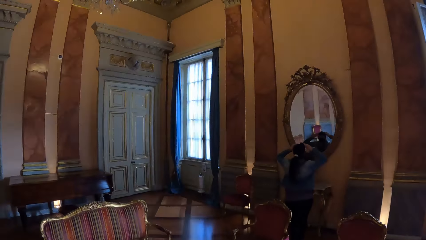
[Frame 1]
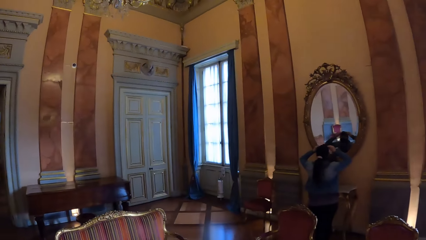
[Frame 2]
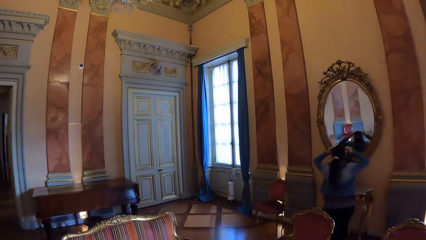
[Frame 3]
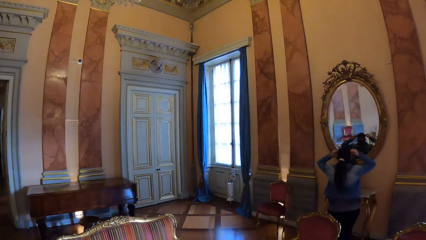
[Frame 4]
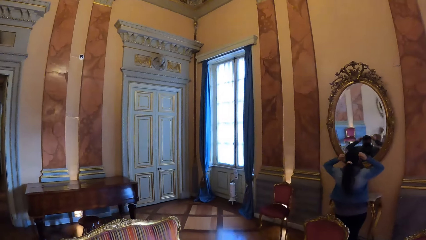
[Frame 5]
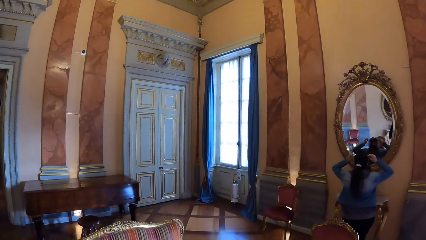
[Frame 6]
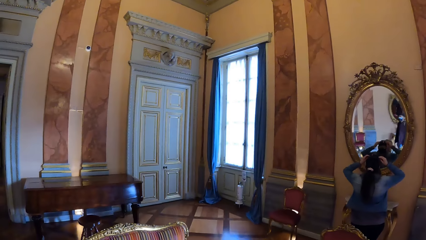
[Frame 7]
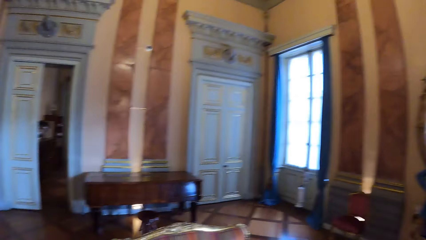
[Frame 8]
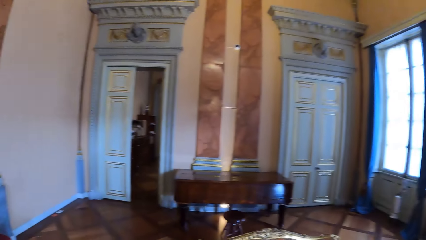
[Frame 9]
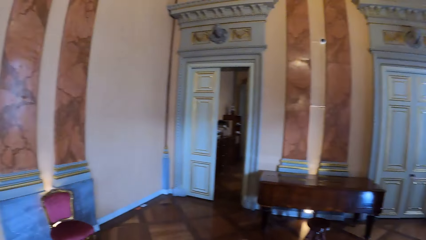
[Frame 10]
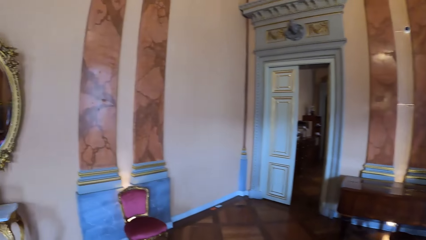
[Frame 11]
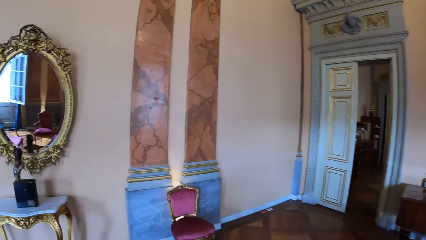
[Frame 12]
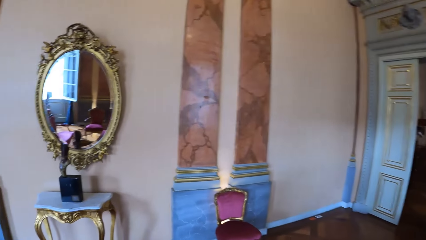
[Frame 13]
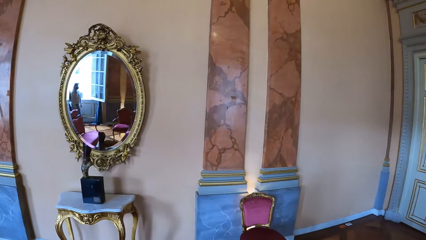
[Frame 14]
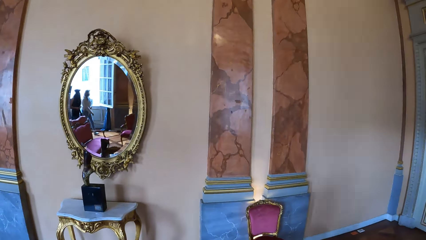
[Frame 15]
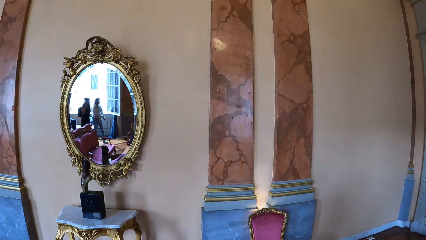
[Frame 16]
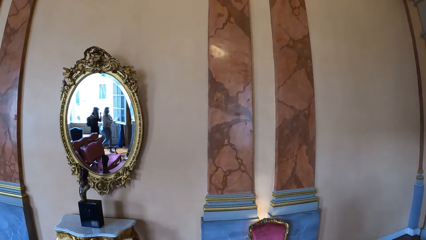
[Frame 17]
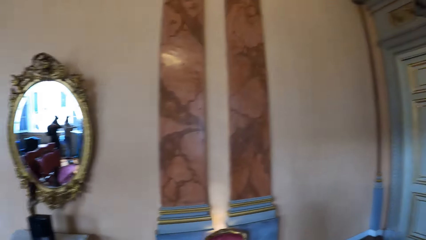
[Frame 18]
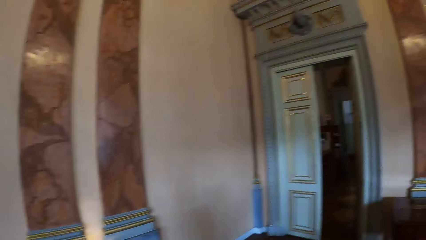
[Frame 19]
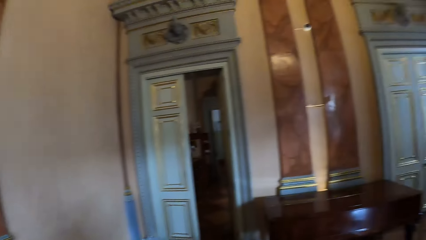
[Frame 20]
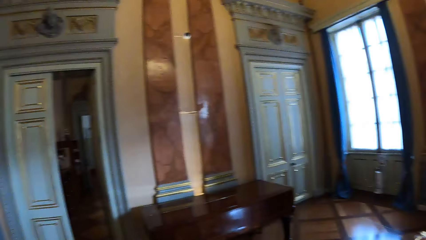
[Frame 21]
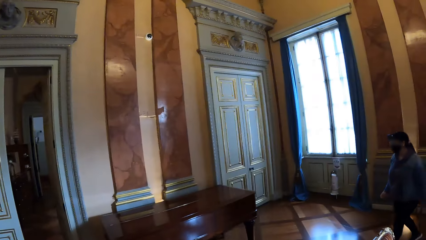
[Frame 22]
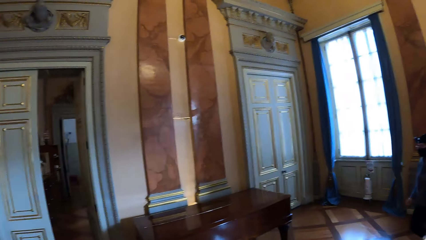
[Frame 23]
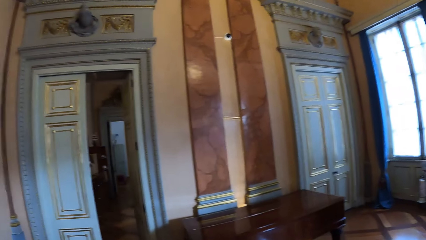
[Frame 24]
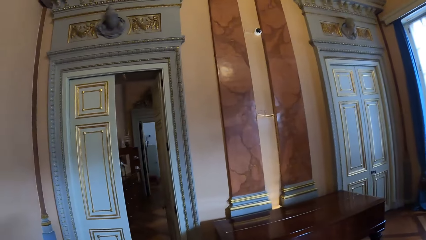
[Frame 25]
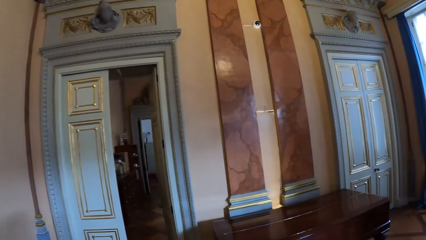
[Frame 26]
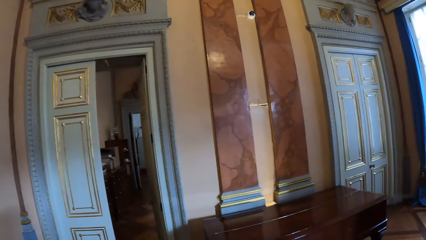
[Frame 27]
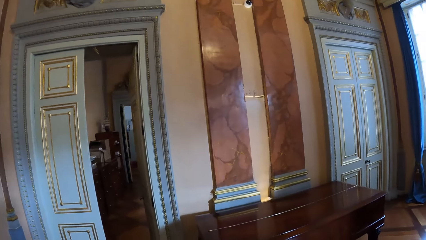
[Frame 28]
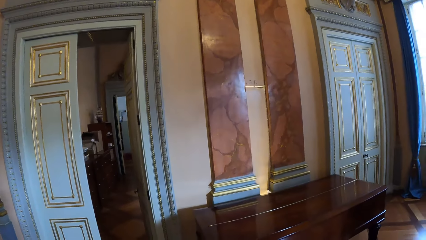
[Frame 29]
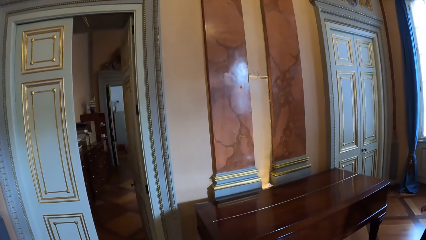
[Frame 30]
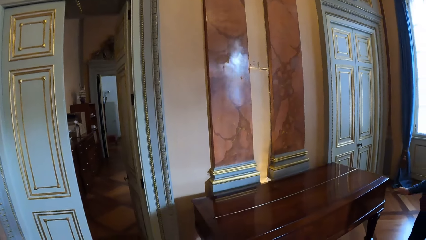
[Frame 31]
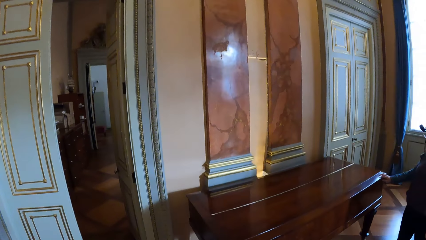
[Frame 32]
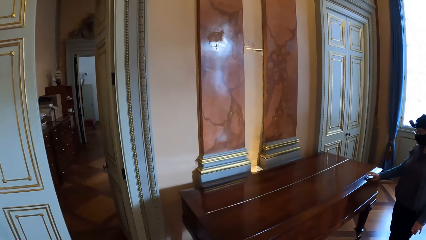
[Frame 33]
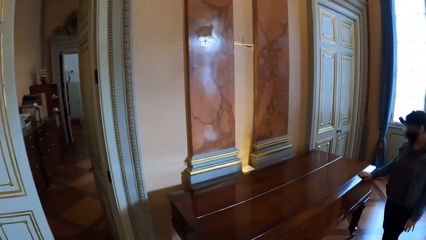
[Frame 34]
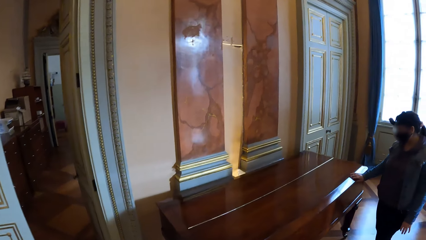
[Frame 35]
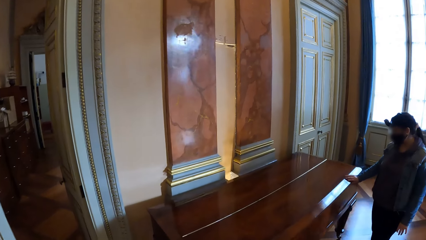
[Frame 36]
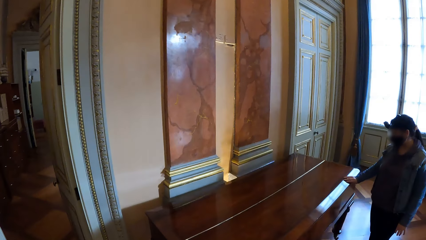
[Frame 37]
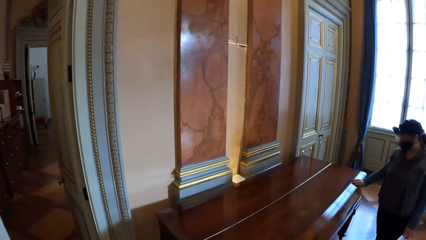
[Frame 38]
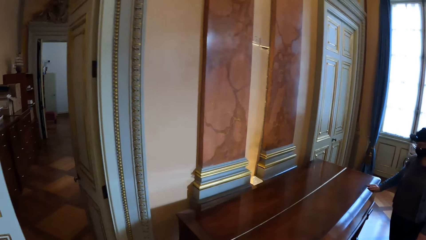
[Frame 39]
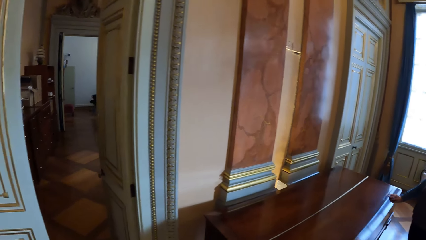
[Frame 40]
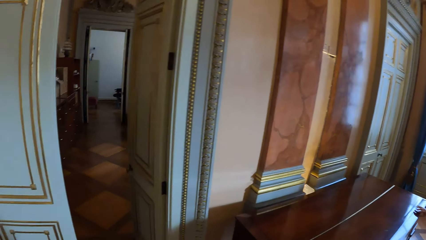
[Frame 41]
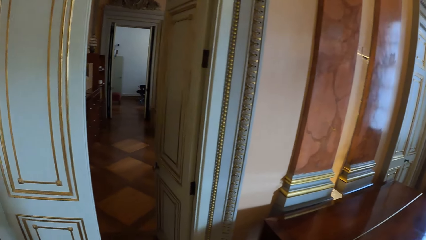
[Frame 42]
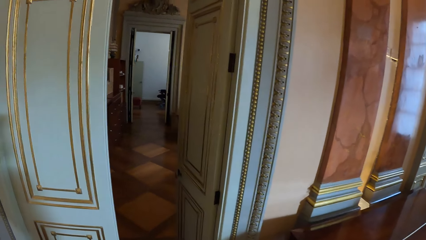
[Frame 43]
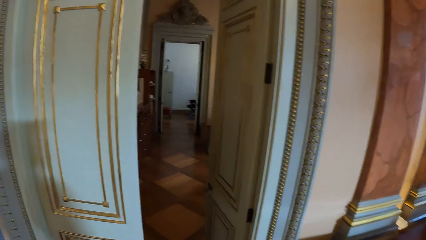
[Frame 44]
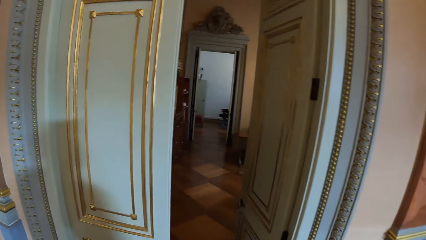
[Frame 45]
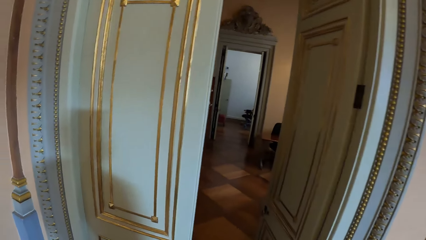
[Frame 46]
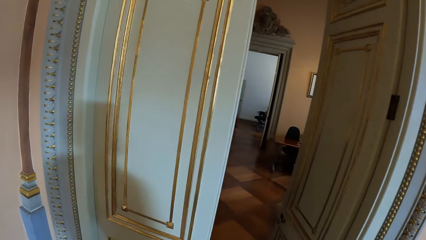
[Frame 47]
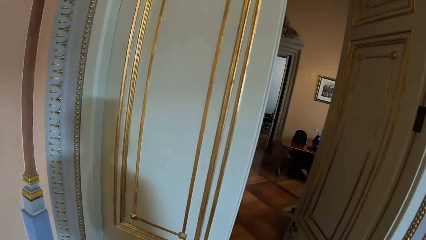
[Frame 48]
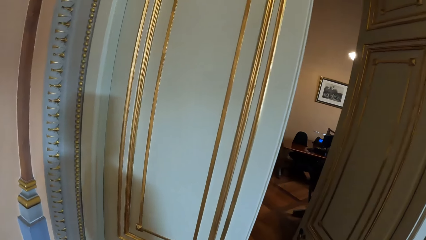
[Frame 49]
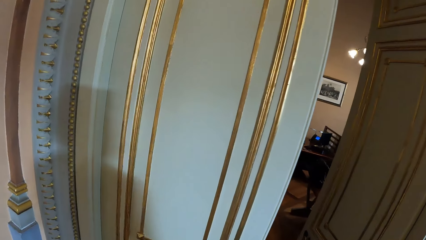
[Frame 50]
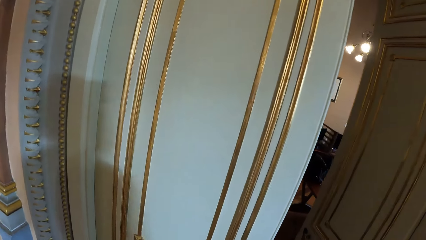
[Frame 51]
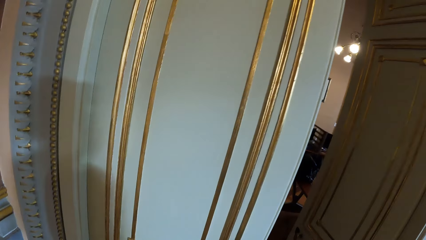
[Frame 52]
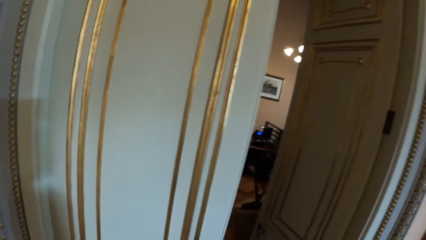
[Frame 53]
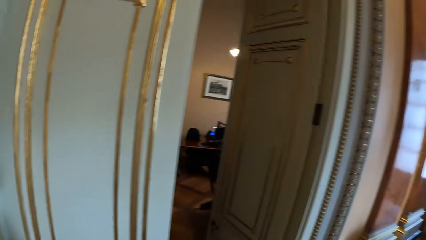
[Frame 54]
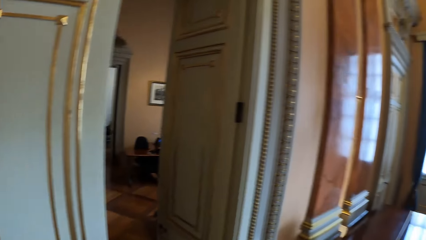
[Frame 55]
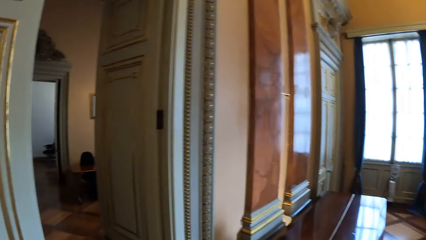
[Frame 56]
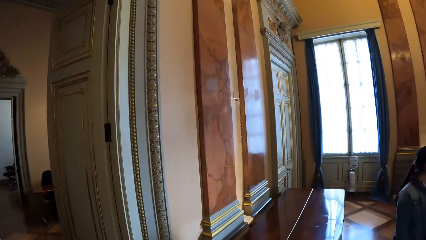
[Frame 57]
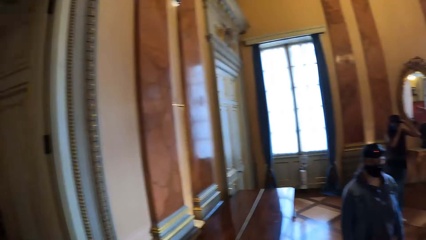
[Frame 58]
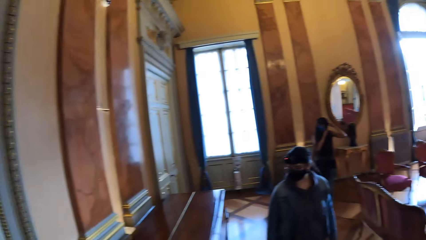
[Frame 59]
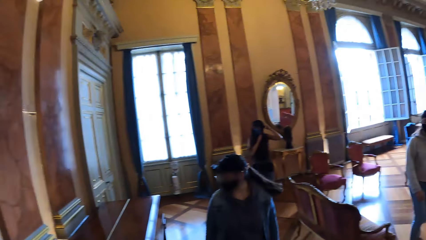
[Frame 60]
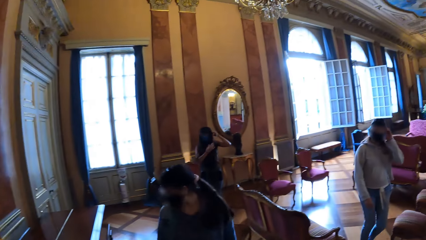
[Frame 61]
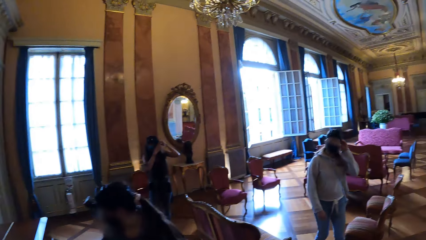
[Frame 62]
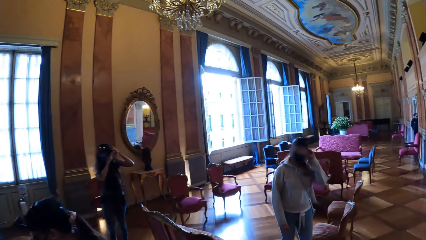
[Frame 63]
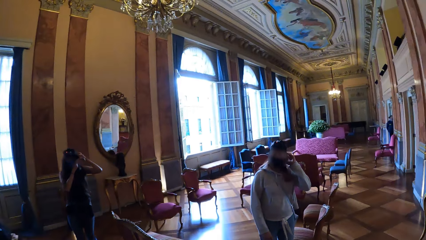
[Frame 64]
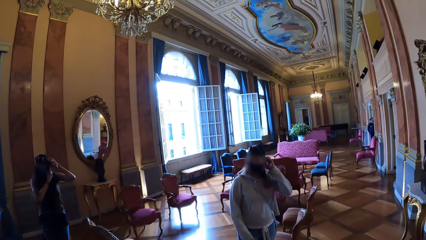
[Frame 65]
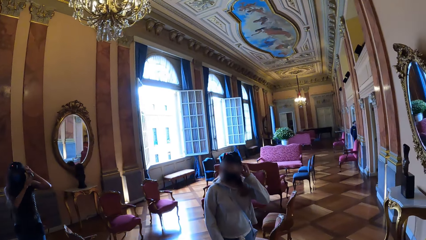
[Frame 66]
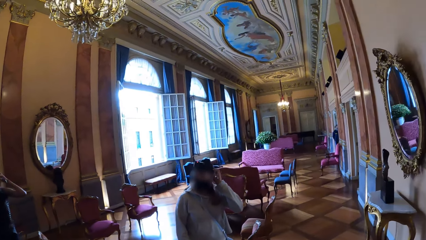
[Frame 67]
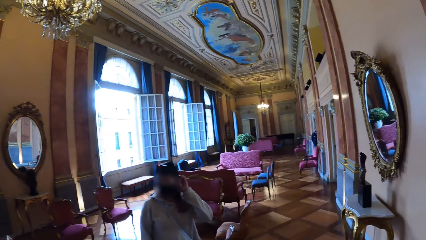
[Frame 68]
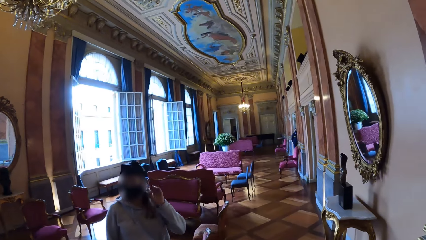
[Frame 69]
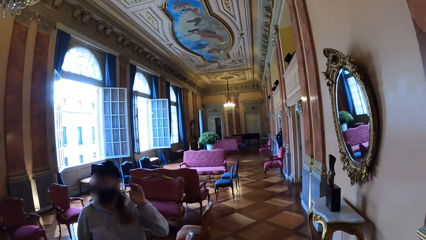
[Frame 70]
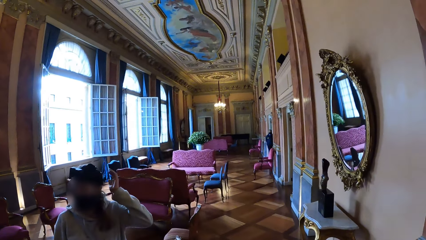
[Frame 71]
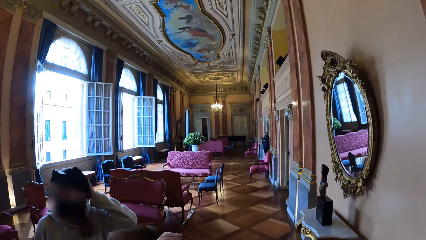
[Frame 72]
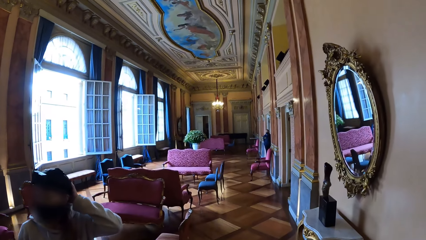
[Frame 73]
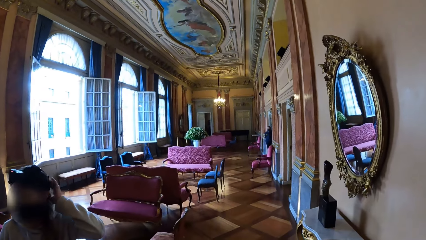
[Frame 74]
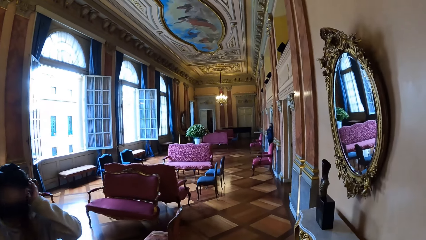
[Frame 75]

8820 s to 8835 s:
The camera wearer looks around.
